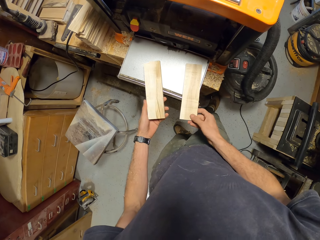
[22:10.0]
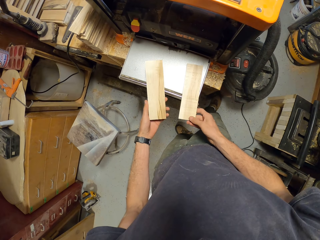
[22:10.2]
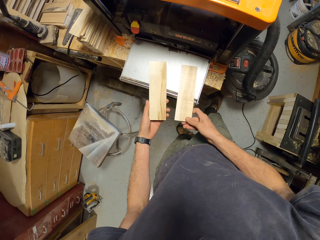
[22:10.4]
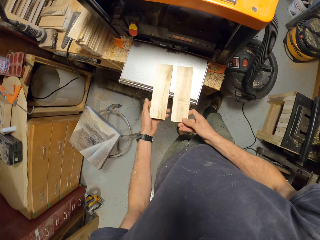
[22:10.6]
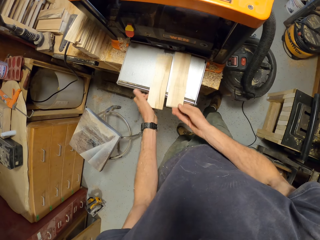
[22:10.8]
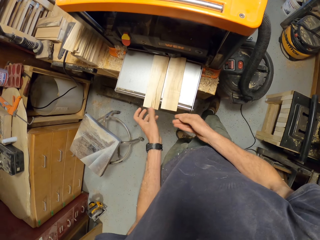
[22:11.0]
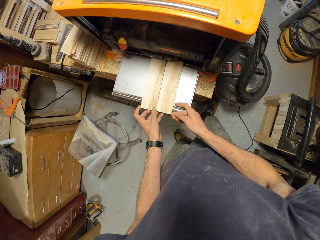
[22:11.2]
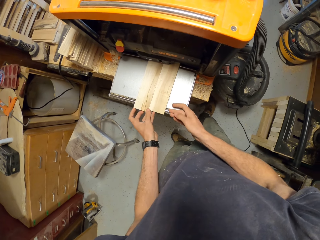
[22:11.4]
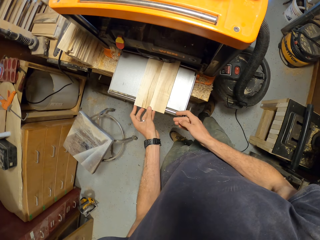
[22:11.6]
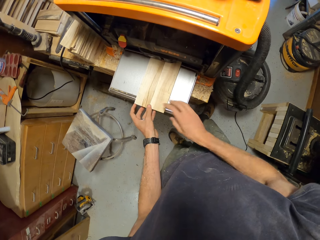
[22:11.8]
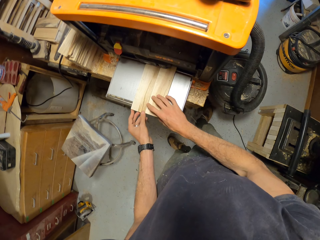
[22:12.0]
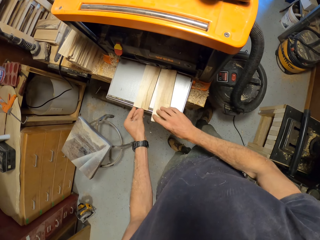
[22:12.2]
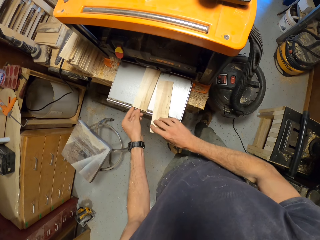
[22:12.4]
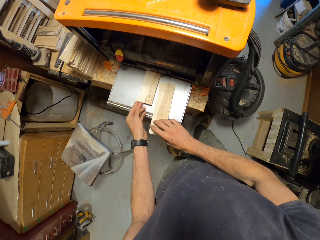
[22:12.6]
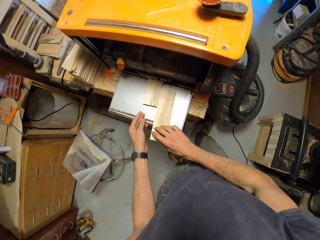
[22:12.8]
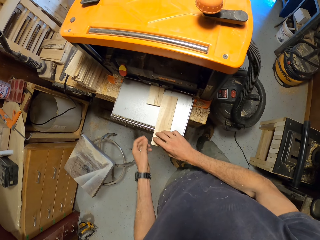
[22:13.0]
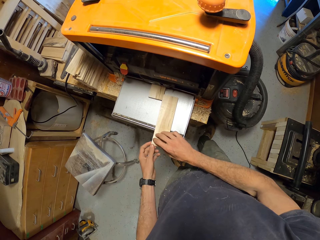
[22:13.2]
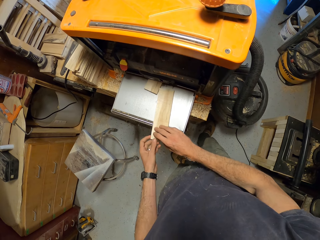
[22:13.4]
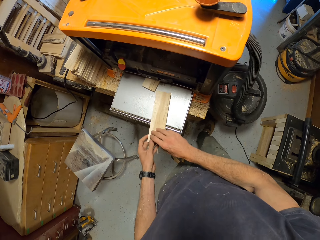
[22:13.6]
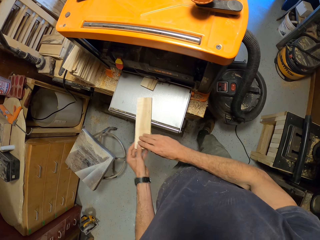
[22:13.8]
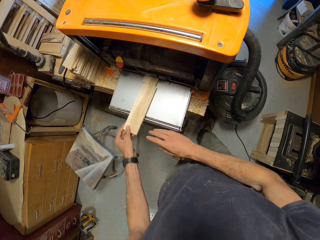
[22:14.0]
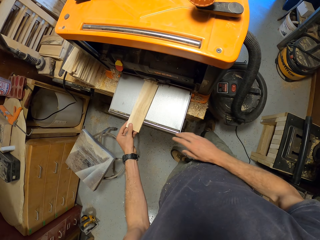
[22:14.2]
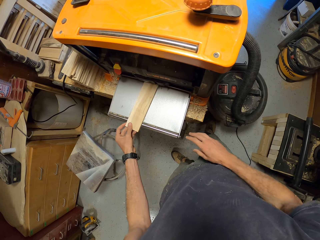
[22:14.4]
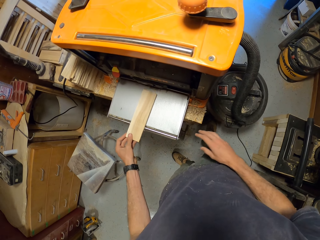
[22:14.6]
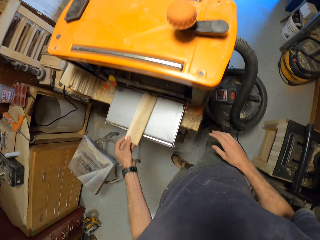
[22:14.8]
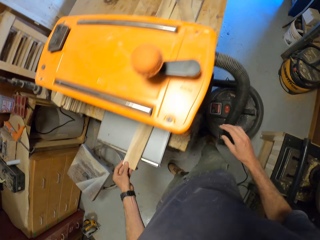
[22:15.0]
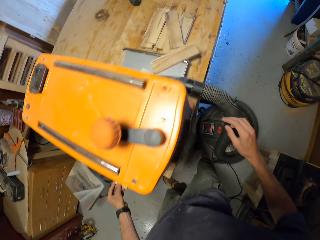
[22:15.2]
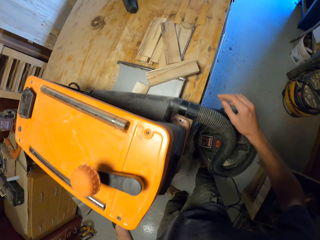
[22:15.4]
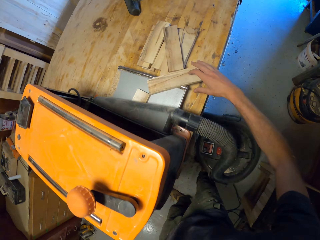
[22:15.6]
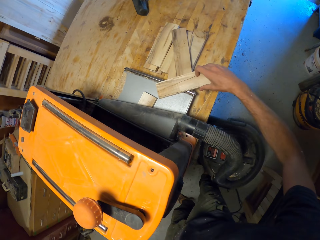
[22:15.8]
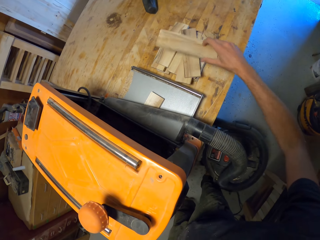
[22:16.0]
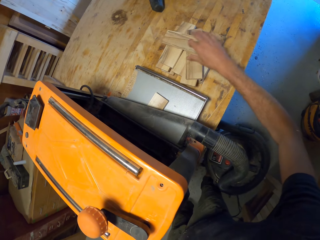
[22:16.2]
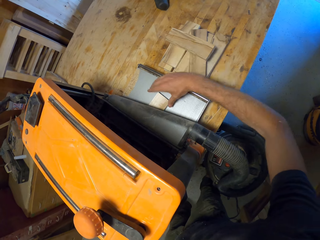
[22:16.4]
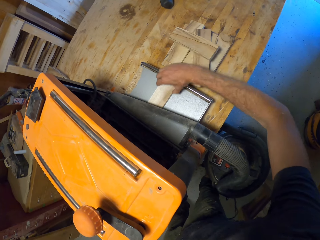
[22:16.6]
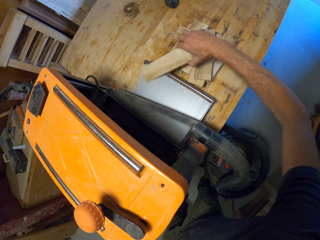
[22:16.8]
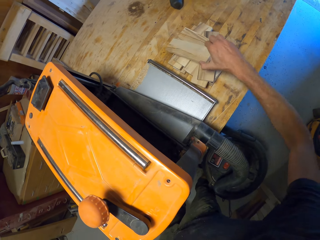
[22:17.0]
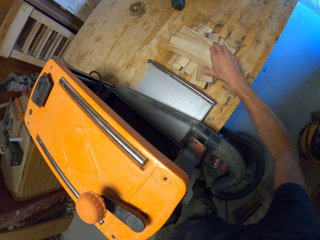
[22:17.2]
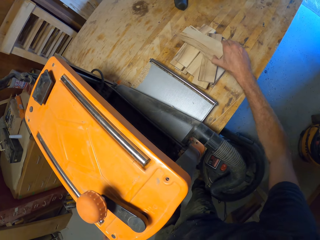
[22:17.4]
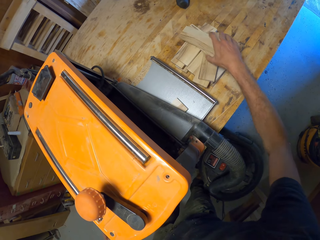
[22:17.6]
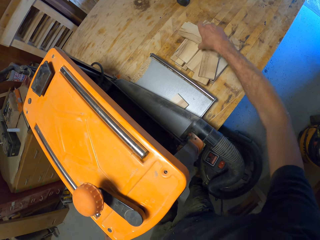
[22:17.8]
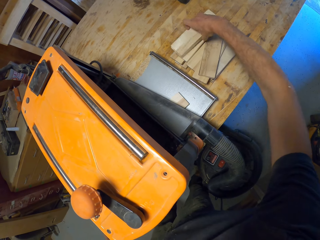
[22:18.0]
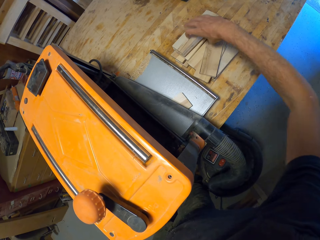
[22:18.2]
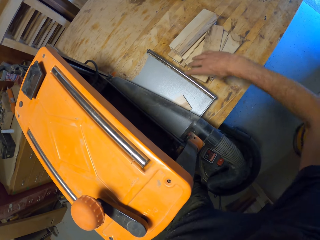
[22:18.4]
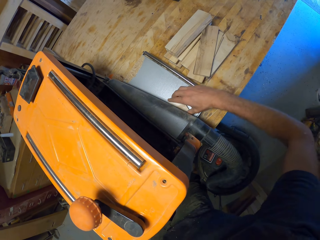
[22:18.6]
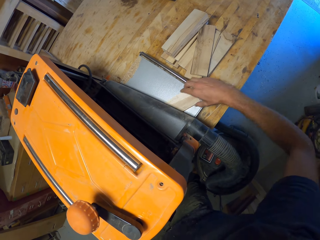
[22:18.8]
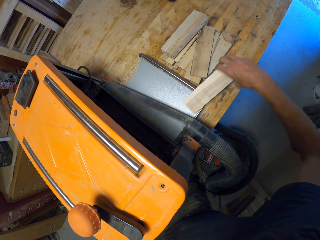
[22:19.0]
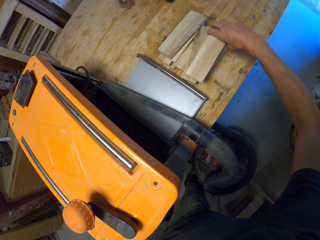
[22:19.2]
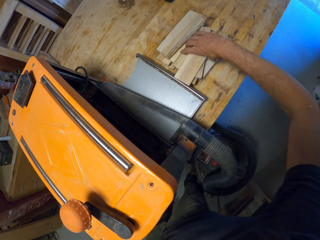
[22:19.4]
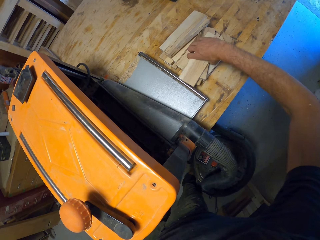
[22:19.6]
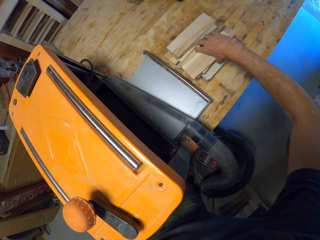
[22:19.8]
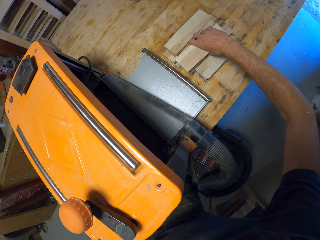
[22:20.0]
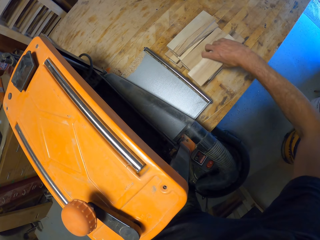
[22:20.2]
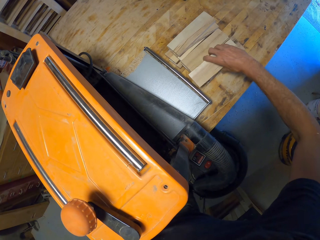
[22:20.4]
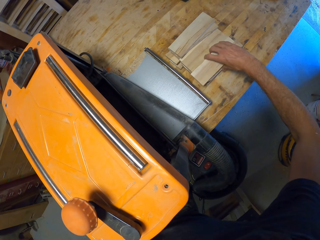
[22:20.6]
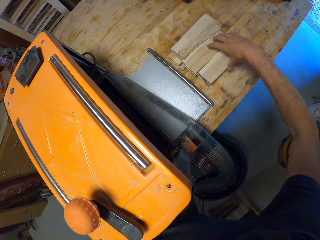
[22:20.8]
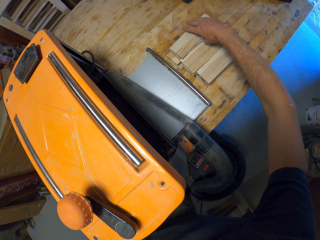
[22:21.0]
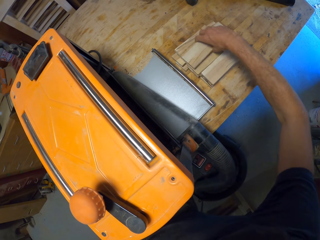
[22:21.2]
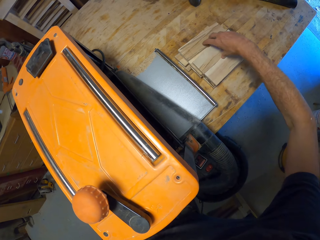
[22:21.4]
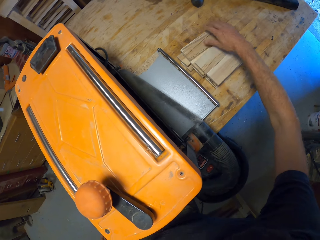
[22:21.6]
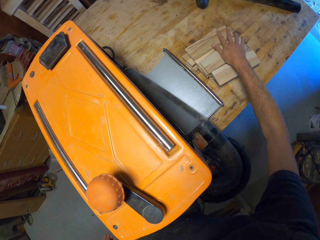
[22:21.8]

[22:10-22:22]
The camera wearer places the planks in his hands in the electric planer's feed bed. He pushes a piece of wood on the wood planer. He turns the pieces of wood in the hand. He removes the plank from the electric planer's feed-out bed to the table with his right hand. He picks the piece of wood and moves the piece of wood on the table. He picks the piece of wood and moves the pieces of wood on the table.

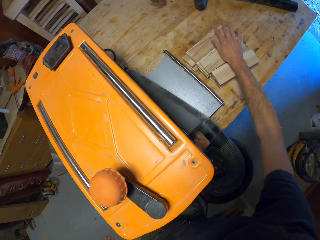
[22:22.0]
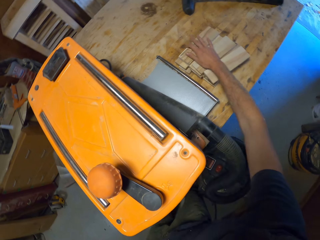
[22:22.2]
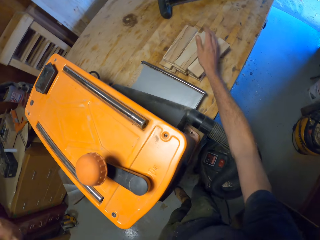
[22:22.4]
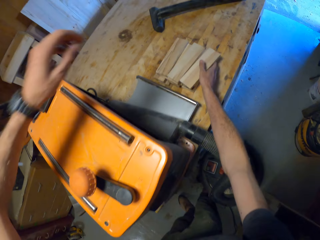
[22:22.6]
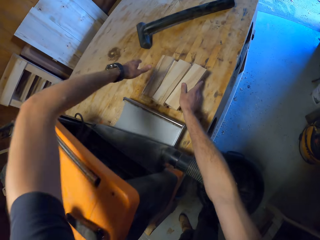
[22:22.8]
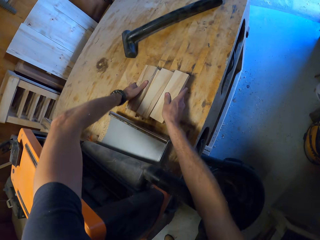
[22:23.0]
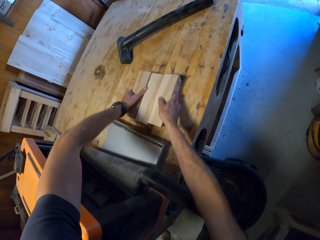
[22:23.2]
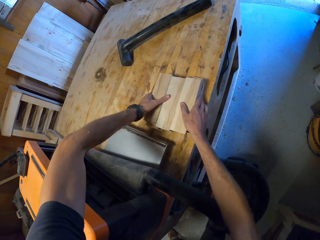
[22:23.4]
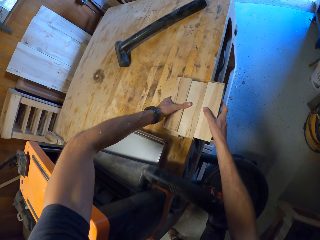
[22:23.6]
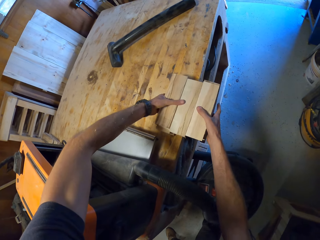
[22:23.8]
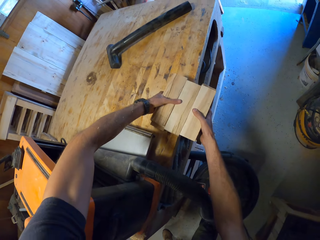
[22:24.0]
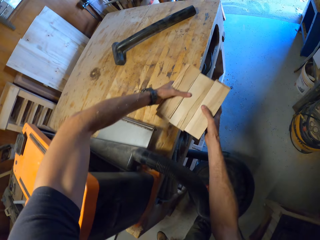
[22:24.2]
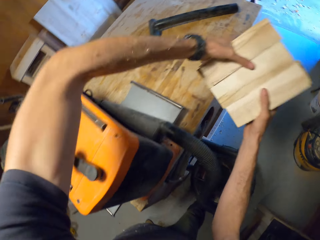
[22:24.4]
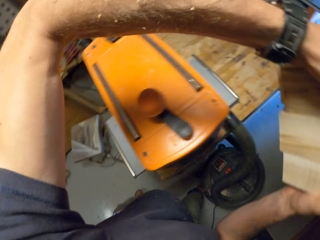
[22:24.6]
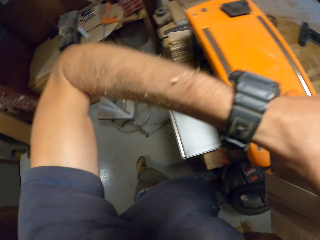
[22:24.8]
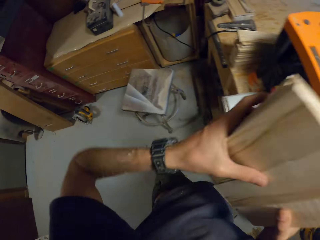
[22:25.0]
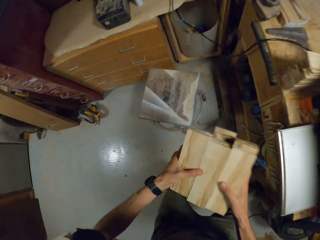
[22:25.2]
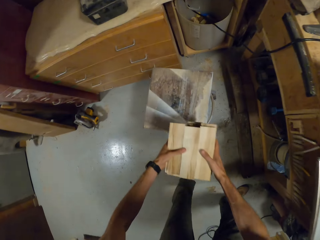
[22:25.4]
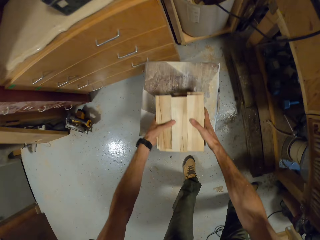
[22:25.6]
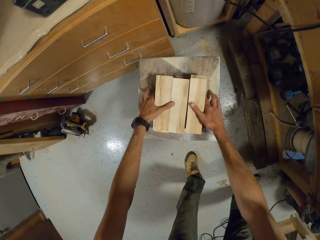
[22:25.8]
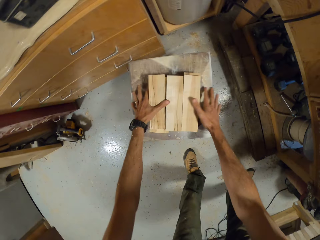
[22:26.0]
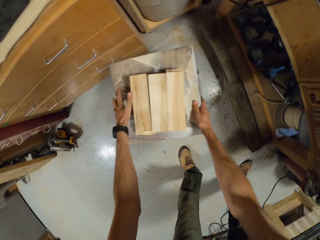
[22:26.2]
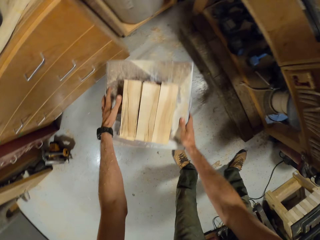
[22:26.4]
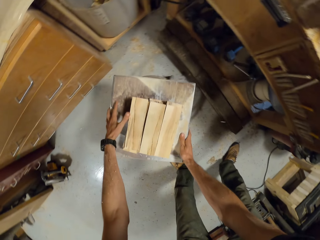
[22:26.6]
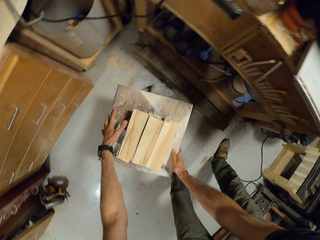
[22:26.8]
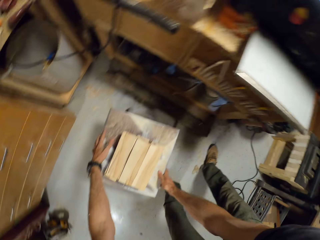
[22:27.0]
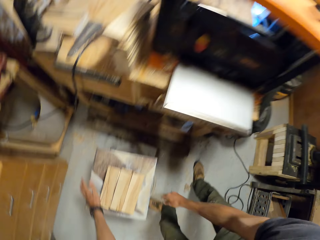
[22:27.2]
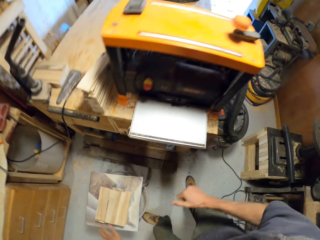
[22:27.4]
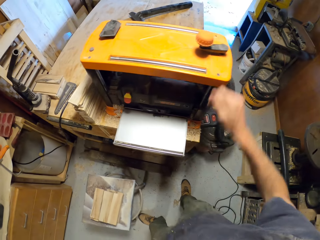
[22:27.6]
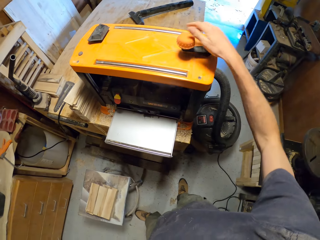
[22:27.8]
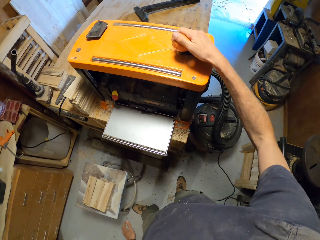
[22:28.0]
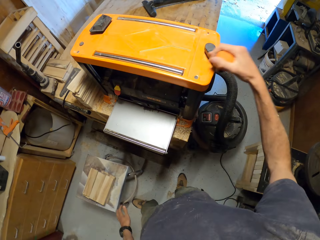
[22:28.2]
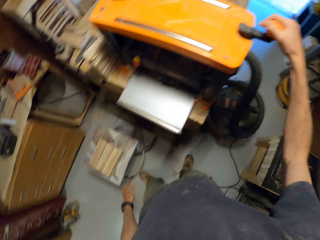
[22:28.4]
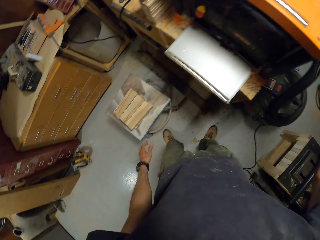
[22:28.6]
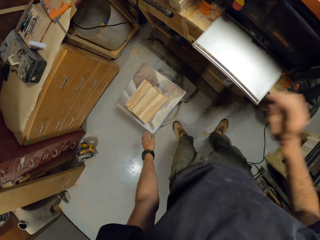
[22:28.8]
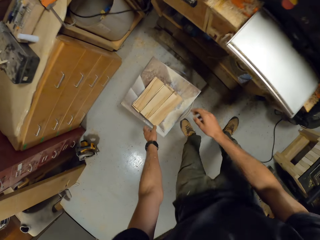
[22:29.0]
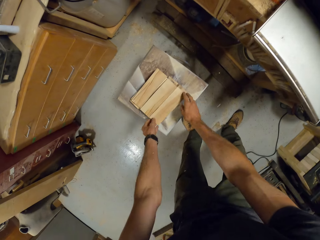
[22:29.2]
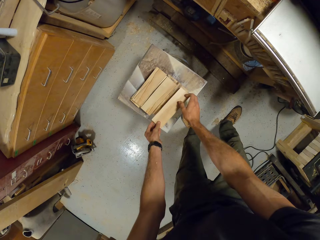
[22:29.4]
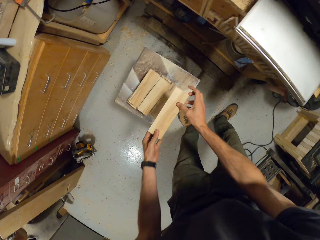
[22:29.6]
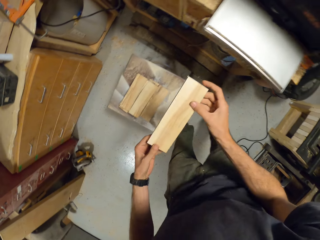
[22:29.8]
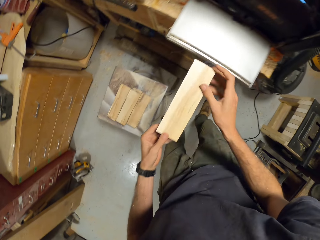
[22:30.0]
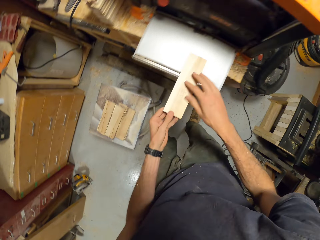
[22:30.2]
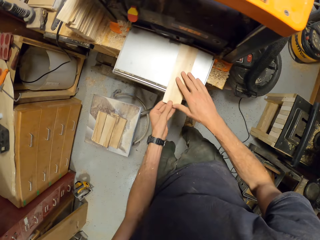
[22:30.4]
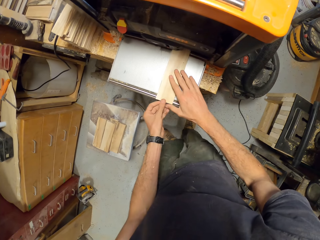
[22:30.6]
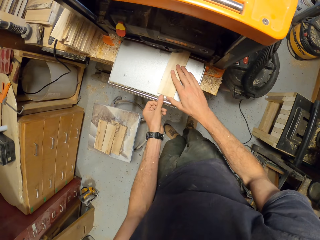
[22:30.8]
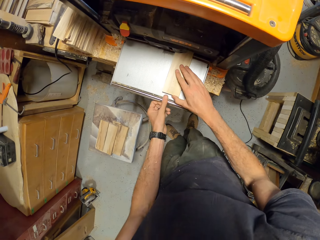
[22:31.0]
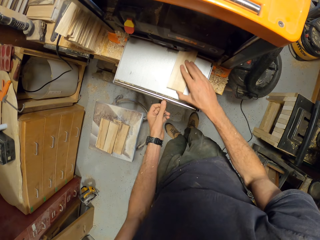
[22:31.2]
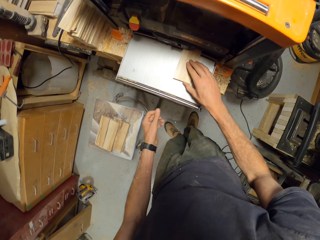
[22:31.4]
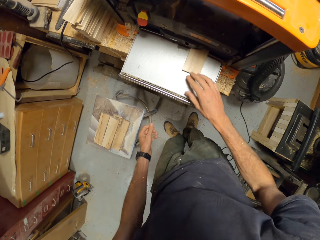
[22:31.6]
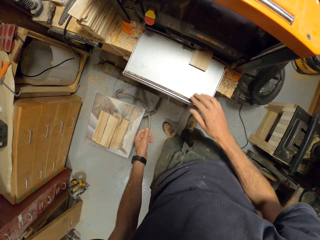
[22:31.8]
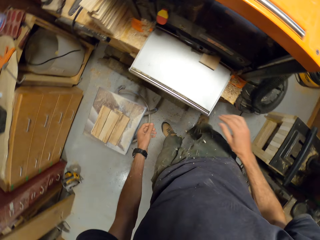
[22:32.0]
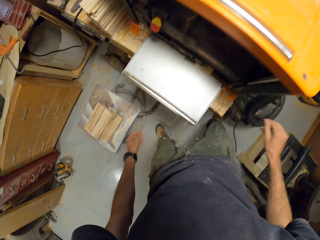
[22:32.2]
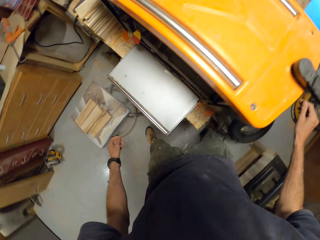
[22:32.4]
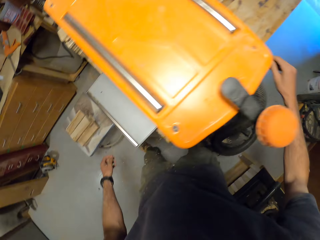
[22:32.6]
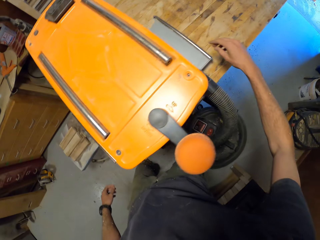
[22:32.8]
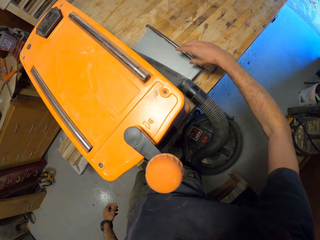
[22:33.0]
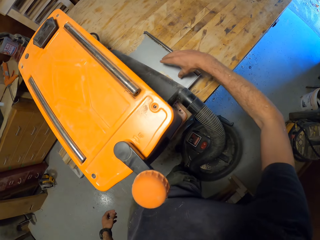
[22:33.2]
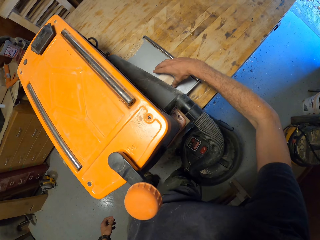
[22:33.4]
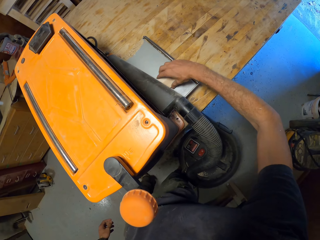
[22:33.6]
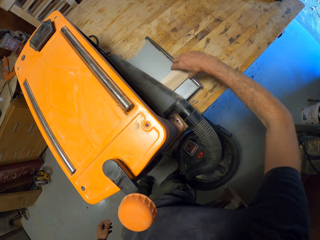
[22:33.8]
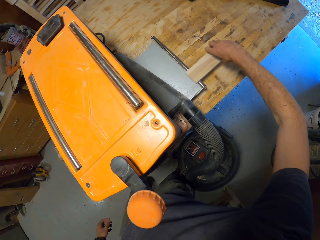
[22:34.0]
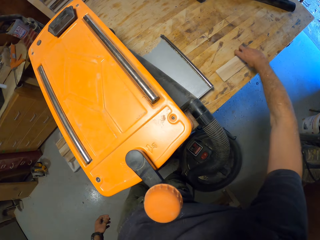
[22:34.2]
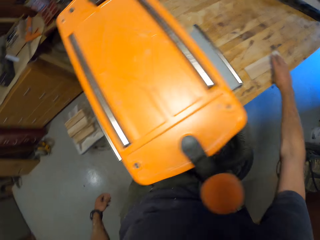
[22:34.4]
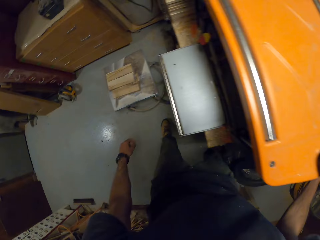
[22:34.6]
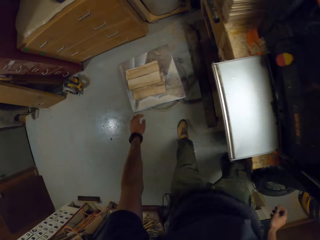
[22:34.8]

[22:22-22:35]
The camera wearer carries the planks on the worktable with his hands. He picks the pieces of wood. He moves around a wood planer. He drops the planks on the worktable on the stool. He moves the stool on the floor towards the work table. He operates the electric planer with his right hand. He picks a plank from the stool with his left hand. He places the plank in the electric planer's feed bed. He pushes a piece of wood on the wood planer. He moves around the wood planer. He removes the plank from the electric planer's feed-out bed with his right hand. He puts the piece of wood on the table.
